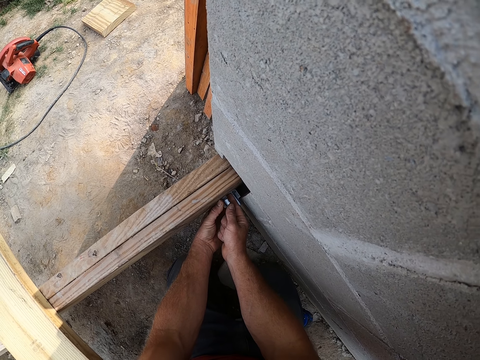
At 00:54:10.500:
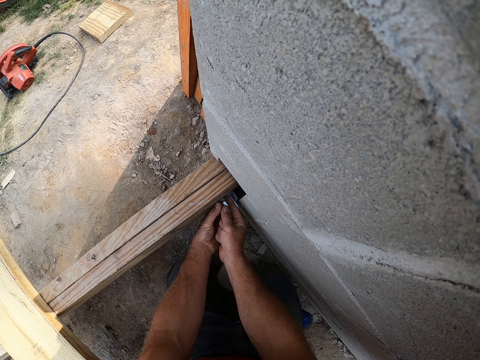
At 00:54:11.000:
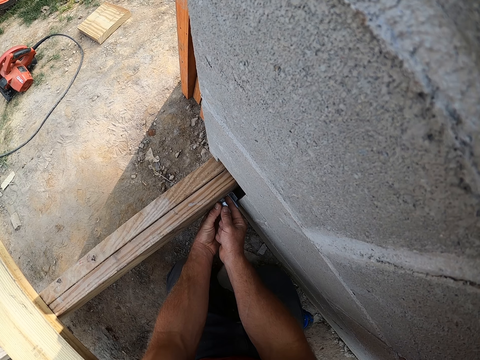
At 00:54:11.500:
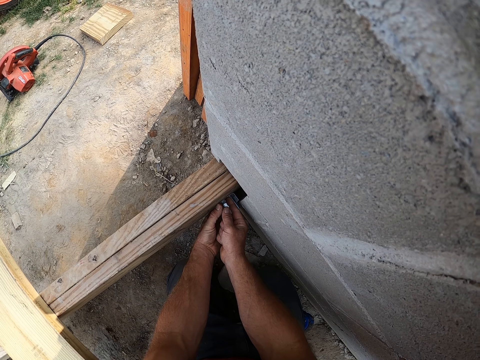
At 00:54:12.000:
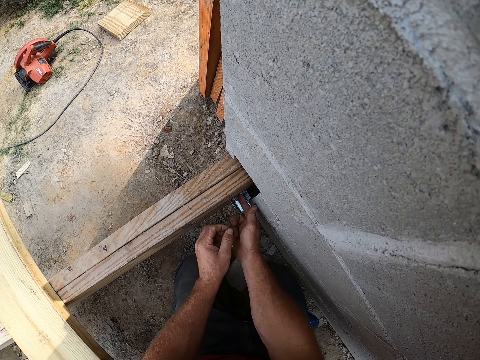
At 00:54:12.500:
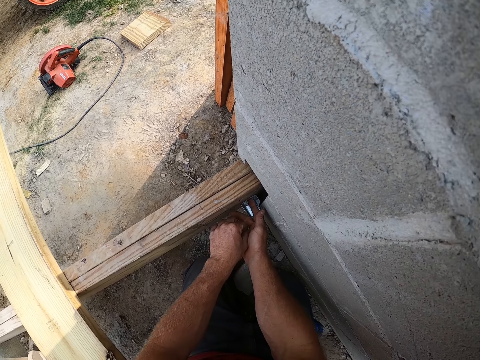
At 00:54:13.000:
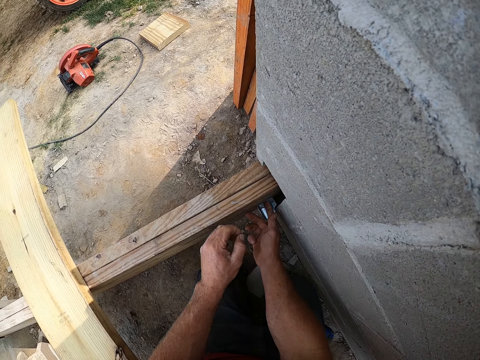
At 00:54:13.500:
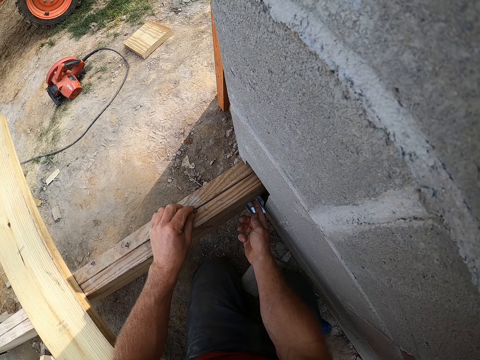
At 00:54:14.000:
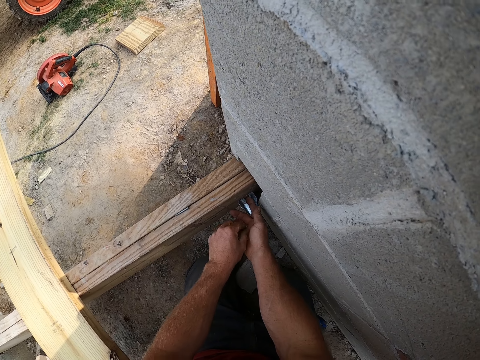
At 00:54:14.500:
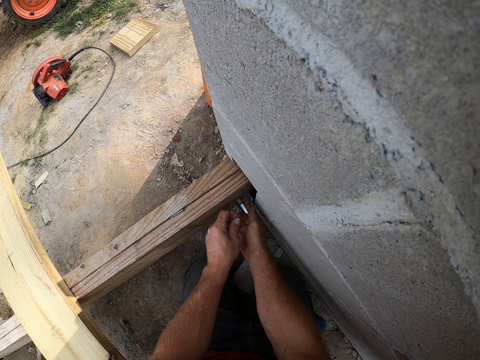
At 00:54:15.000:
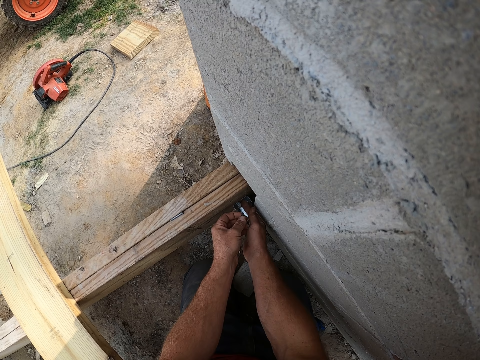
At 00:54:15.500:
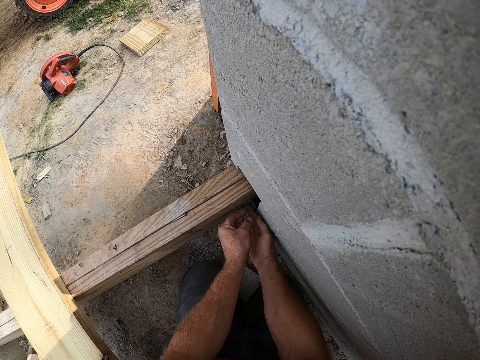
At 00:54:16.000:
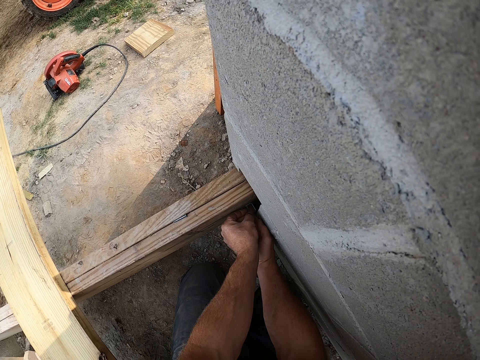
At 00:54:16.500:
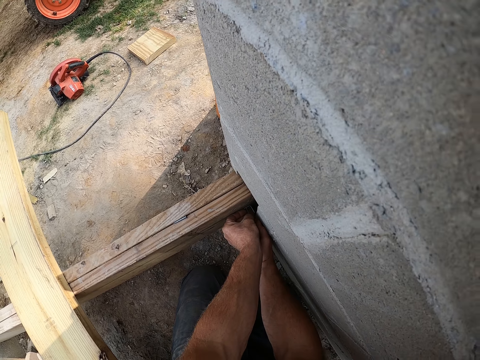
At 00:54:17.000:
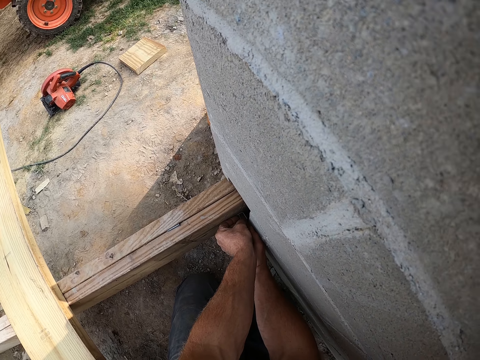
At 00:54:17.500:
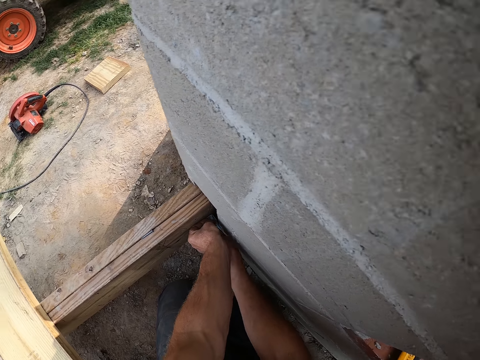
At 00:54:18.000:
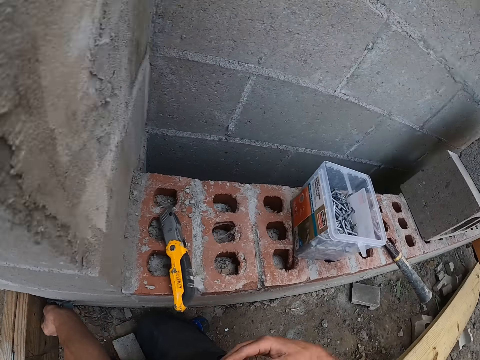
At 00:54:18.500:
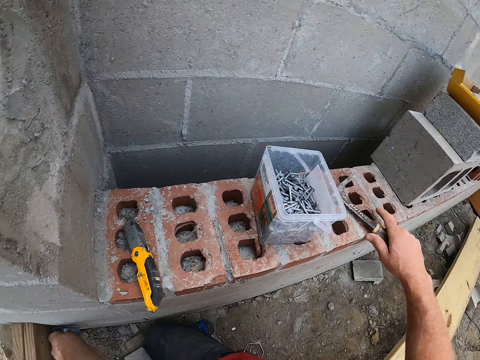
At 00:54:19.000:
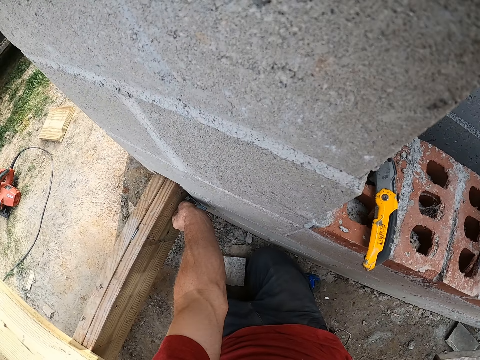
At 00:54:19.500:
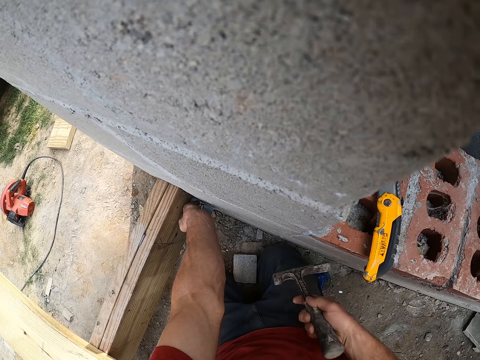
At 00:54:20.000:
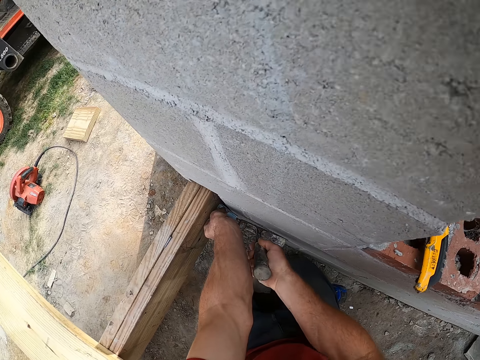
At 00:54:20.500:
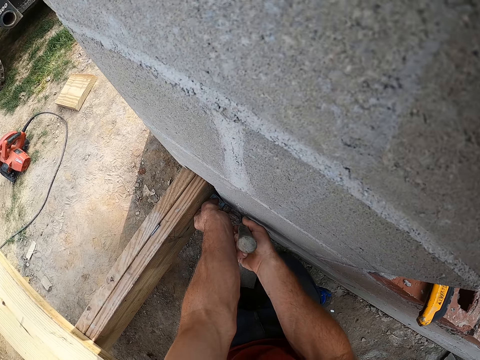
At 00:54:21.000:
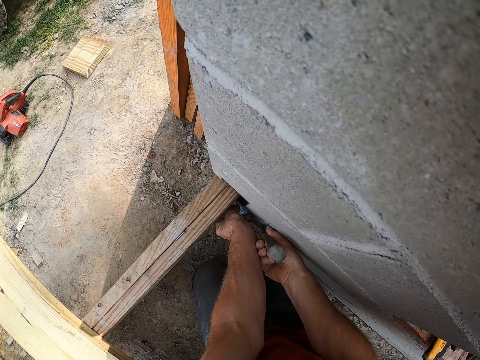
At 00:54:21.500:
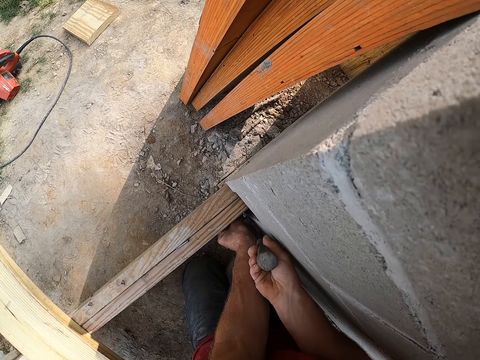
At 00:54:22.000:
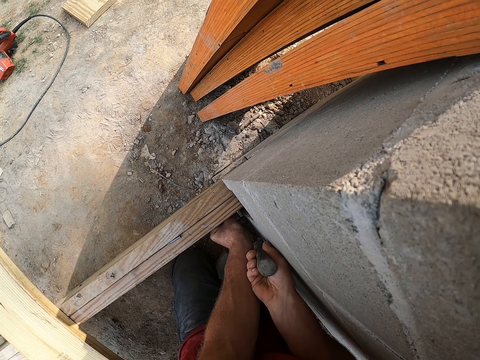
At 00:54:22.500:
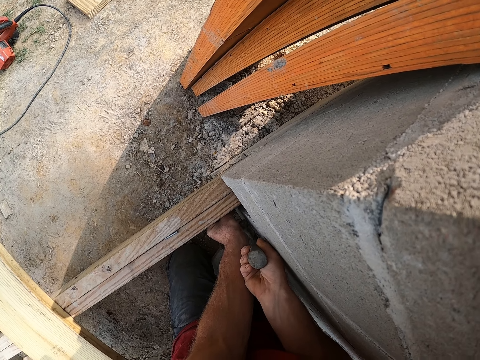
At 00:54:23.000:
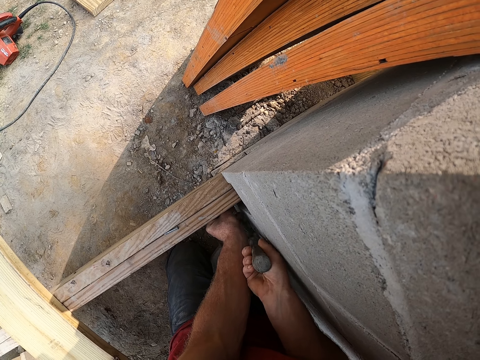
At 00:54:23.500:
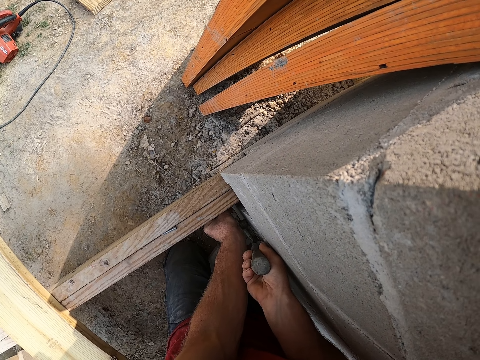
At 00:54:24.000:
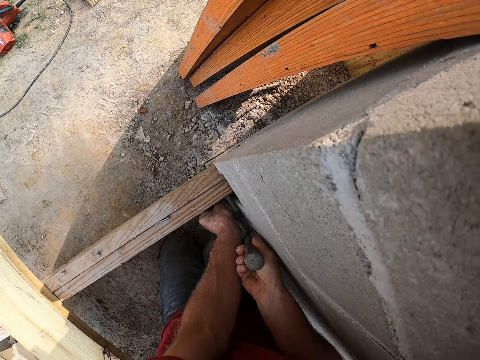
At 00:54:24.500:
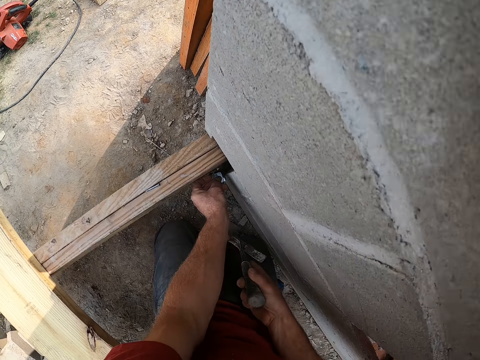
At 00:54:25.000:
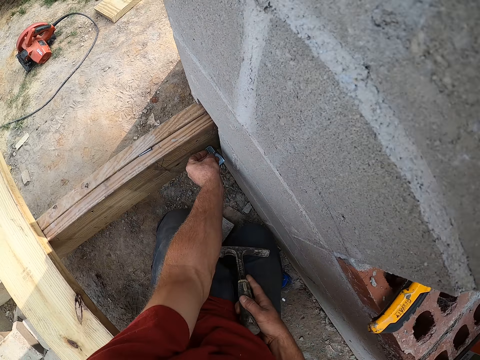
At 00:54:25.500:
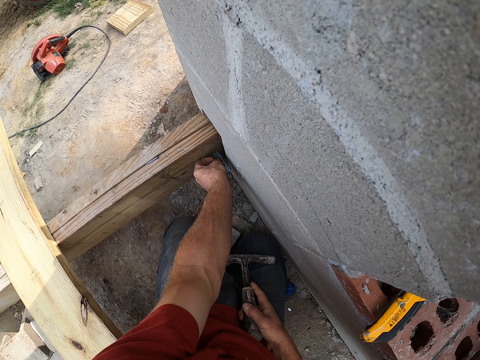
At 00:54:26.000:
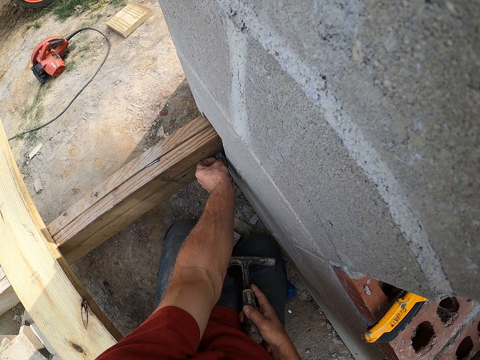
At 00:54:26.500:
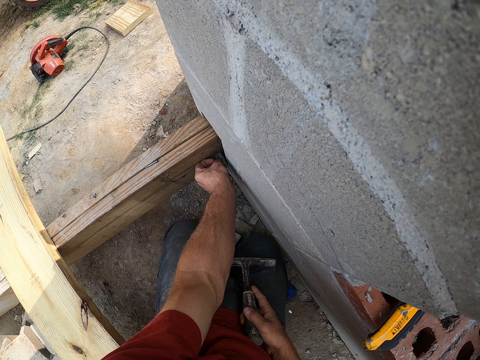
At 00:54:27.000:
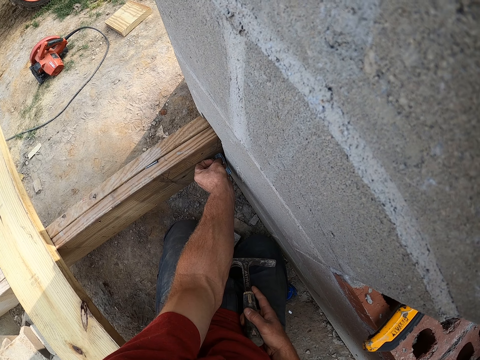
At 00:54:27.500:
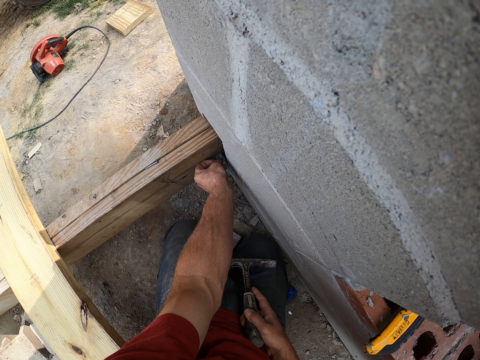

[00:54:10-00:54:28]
The camera wearer picks up a nail in his hand. He drops the nail on the wooden frame. He picks up the nail in his hand. He puts the nail against the screw brace. He holds the nail on the steel bracket hole on the wood. He picks up a hammer on a block wall. He hits the nail with the hammer on the steel bracket. He positions the bracket. He drops the hammer on his thigh.

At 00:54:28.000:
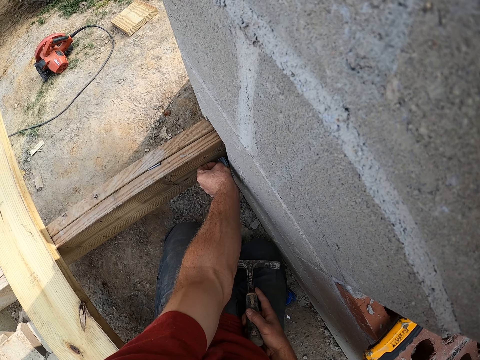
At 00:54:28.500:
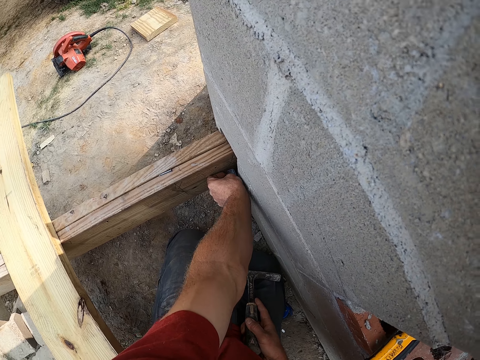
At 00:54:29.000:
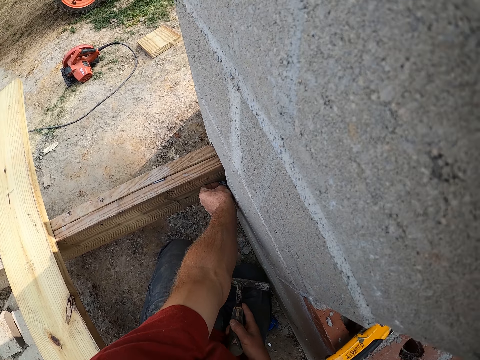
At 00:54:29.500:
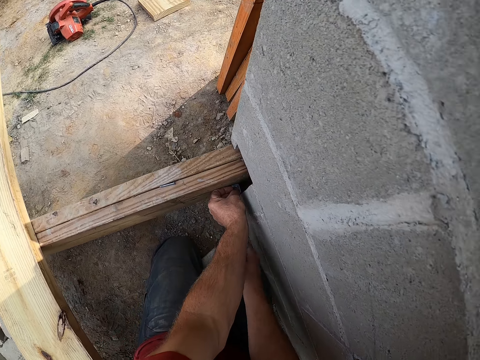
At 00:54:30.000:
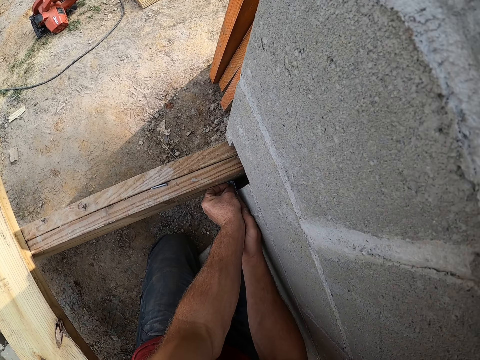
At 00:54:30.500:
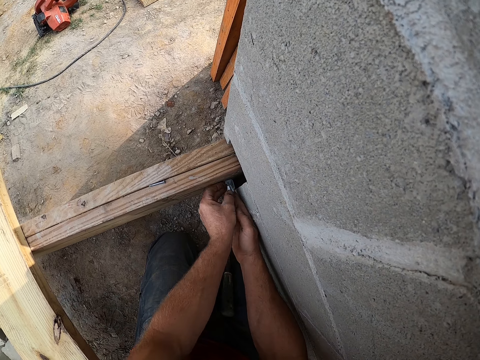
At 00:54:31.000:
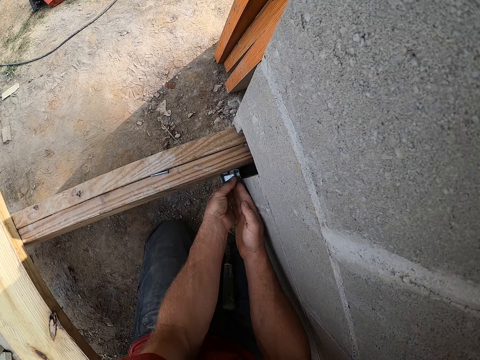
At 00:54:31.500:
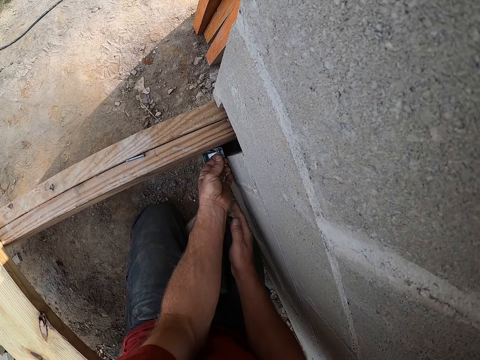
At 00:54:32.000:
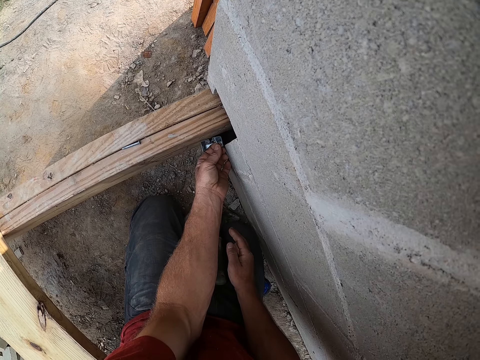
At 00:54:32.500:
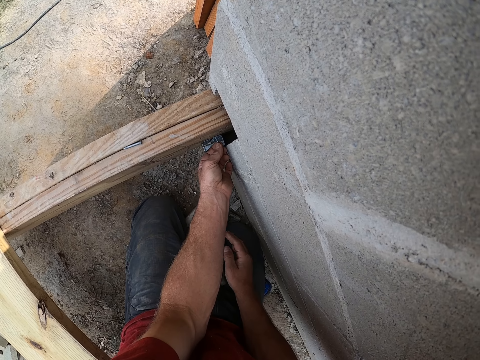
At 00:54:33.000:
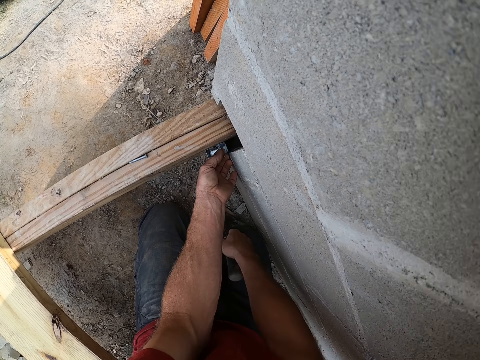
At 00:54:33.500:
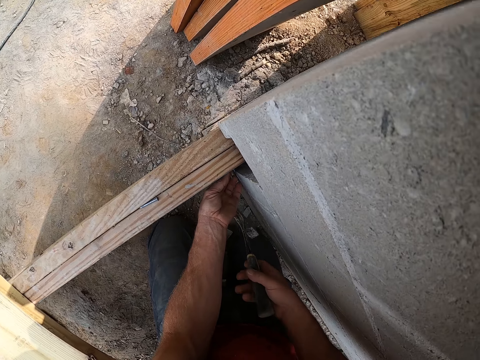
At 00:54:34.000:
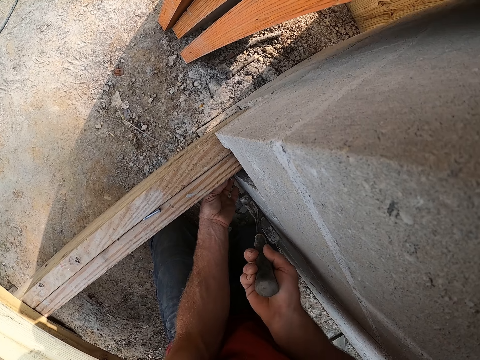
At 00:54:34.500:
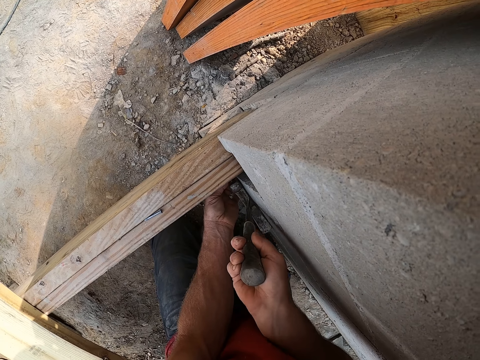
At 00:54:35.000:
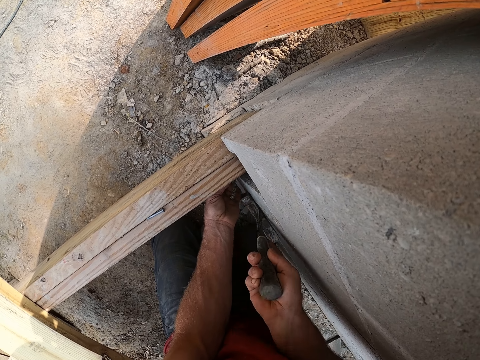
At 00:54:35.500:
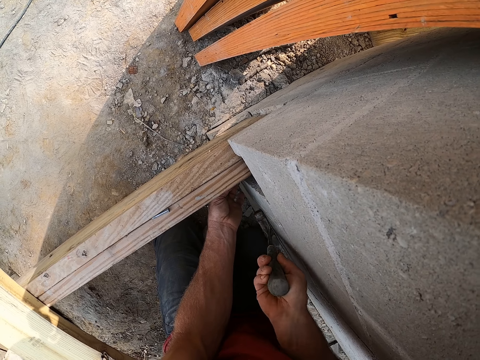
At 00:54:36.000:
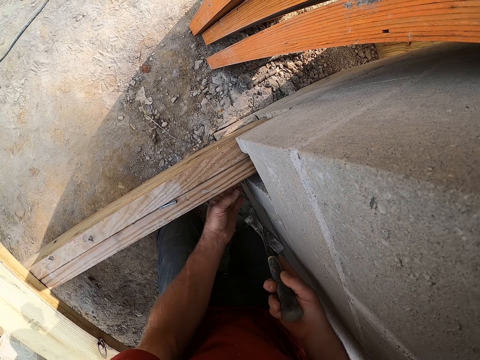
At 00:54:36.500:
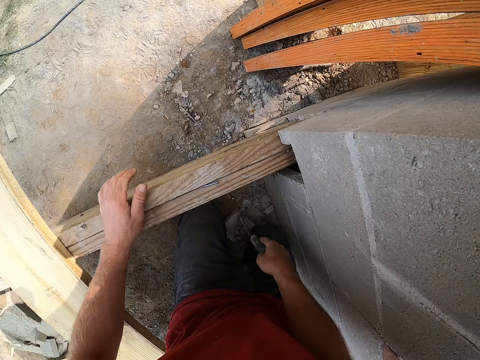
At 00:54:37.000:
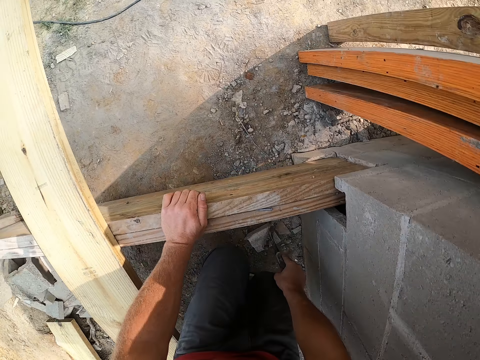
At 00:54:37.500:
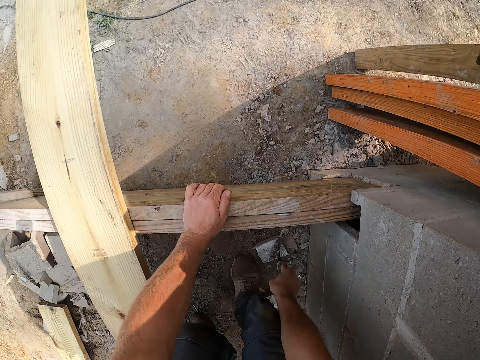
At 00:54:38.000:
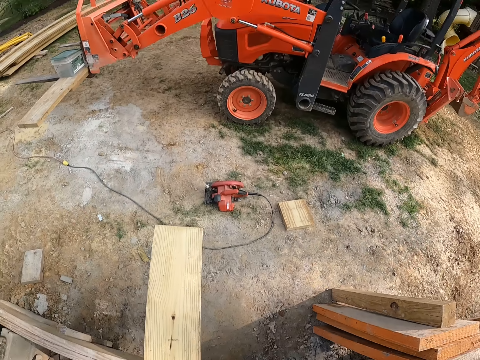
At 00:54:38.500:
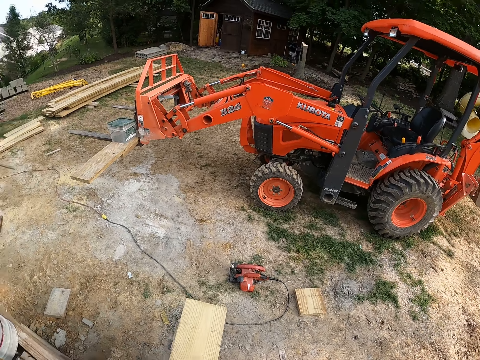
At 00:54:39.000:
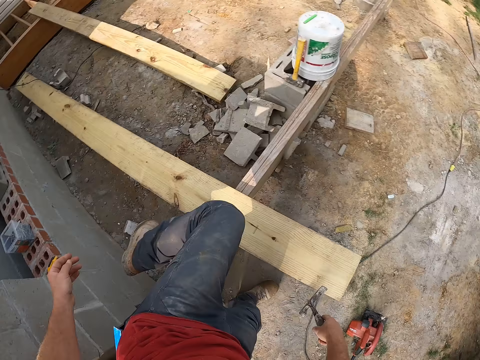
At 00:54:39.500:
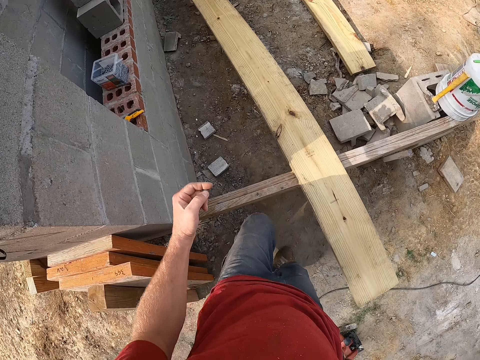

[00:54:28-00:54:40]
The camera wearer places the hammer on the floor. He positions the bracket on the wood. He adjusts the nail with his hand. He picks up the hammer on his thigh. He hits the nail with the hammer on the bracket. He stands. He steps over the wood to outside of the wall.
